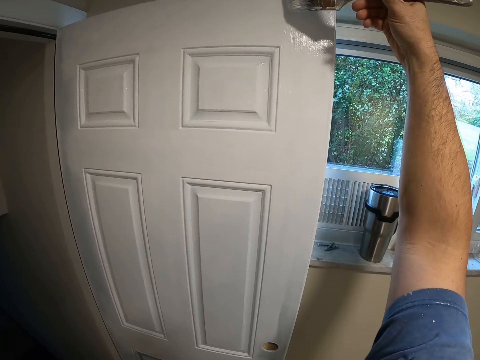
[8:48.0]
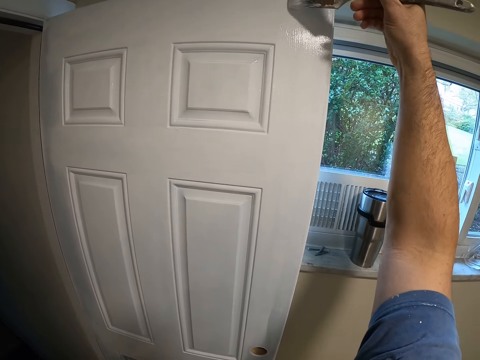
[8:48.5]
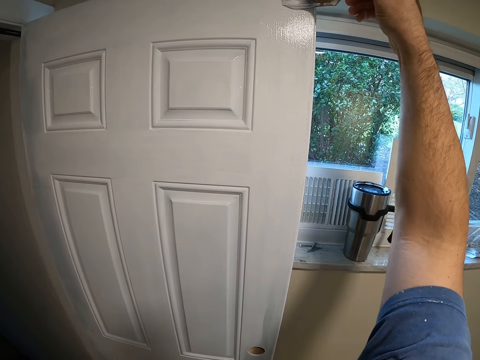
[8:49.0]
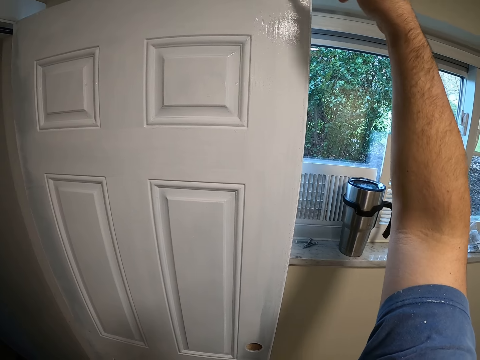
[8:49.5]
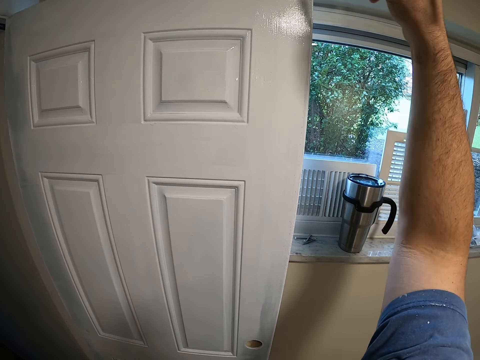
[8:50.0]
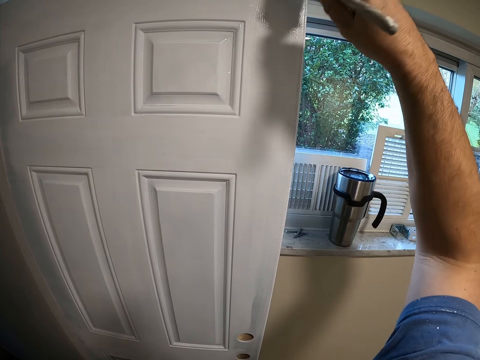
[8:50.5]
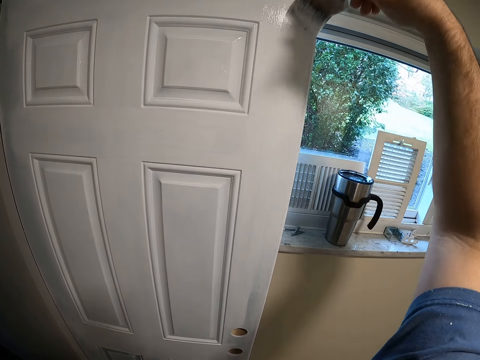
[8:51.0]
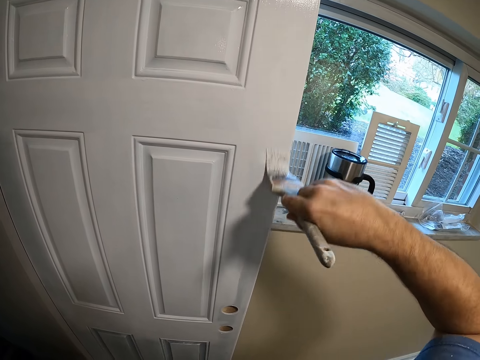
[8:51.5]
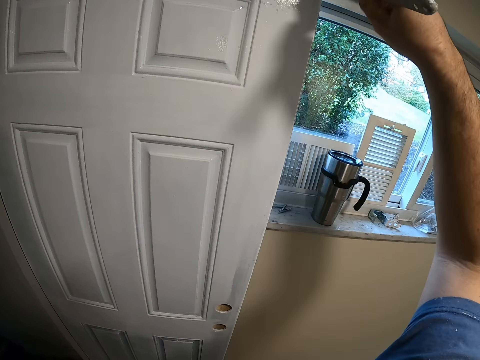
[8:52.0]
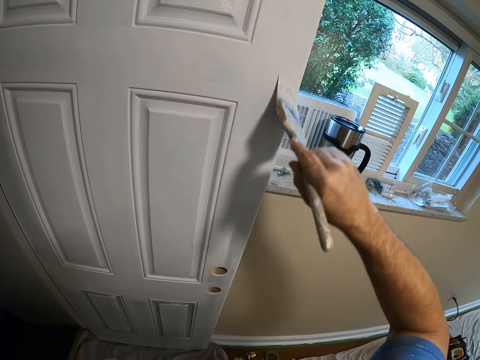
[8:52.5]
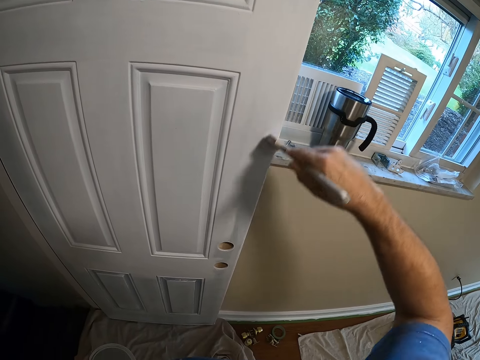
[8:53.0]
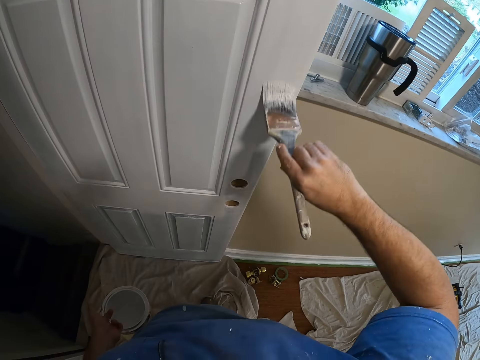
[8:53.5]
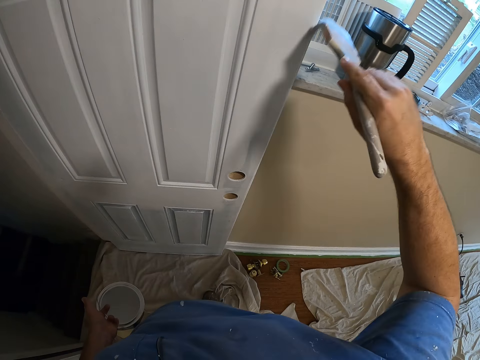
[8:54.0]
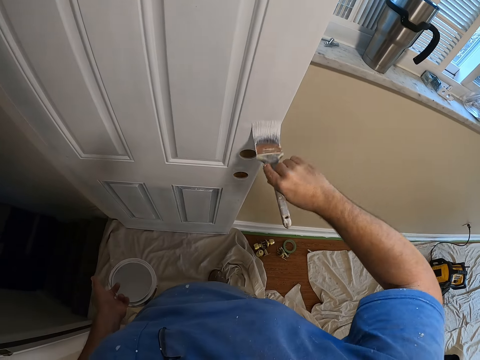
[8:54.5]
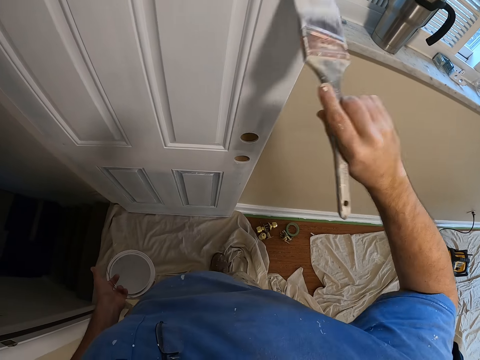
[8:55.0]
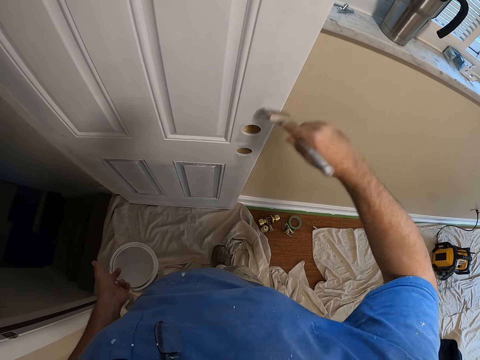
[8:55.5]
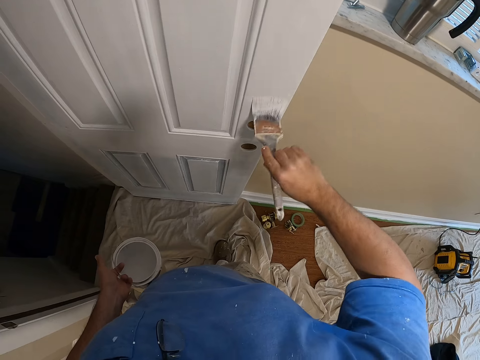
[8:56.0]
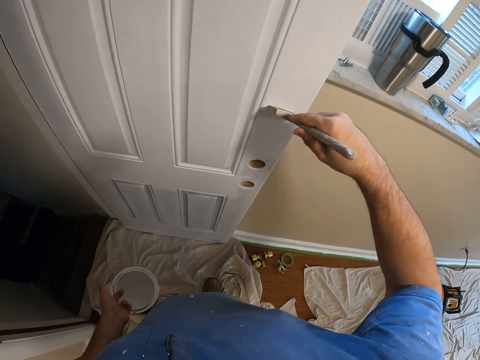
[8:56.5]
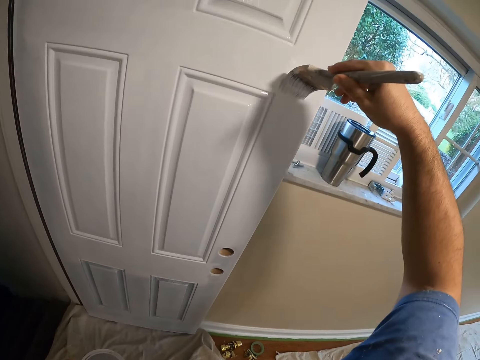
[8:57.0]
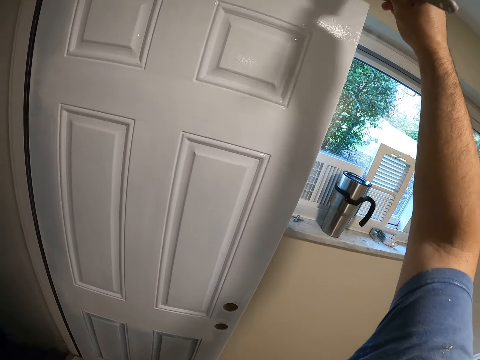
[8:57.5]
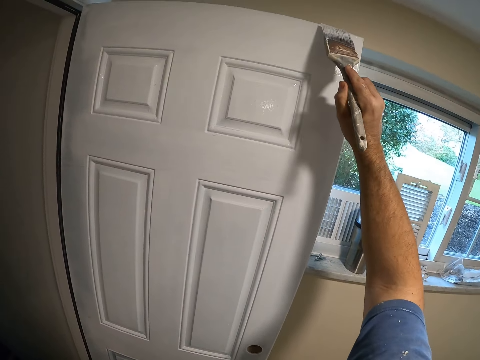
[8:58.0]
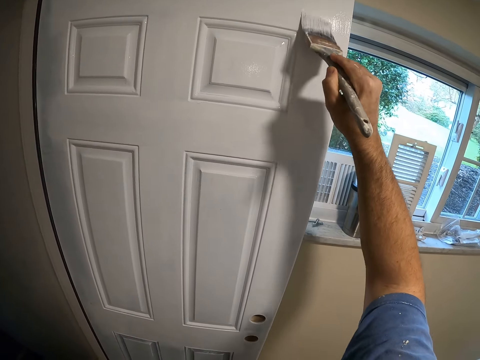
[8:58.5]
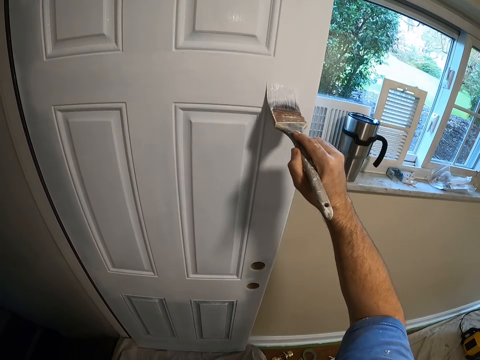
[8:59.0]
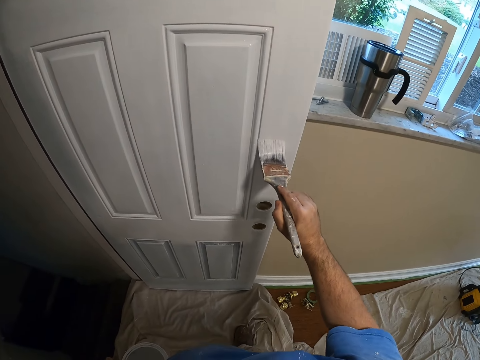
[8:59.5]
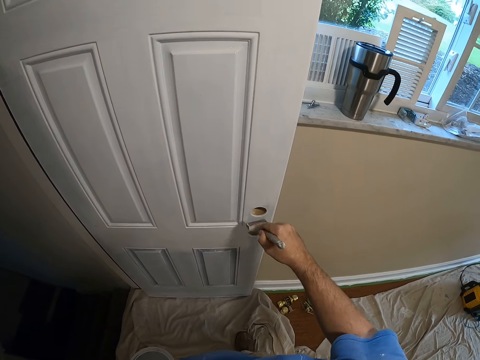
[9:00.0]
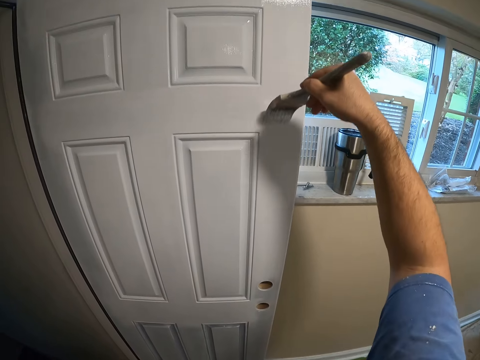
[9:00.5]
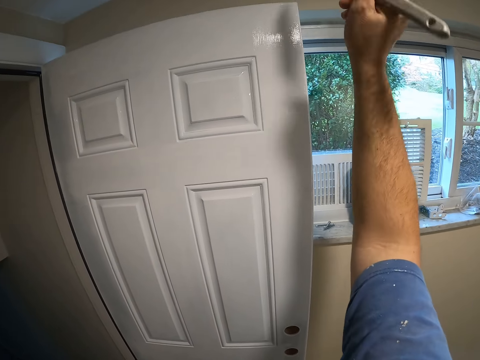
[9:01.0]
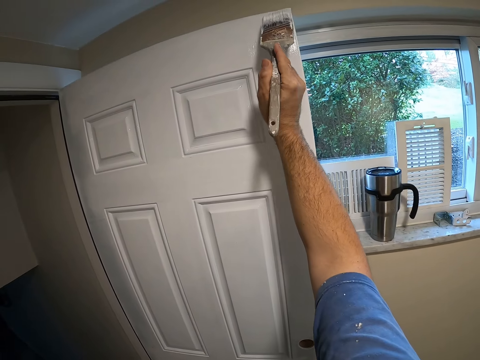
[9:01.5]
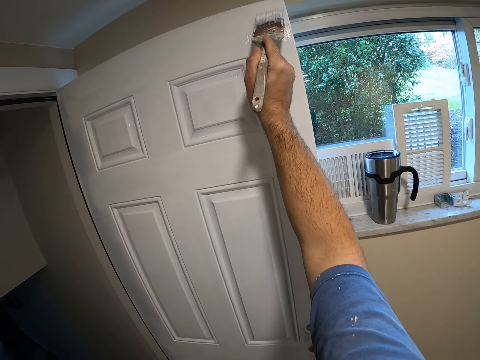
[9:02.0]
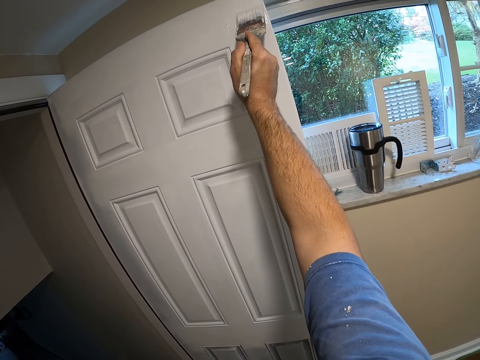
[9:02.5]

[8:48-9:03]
The camera wearer paints the door with the paint brush.

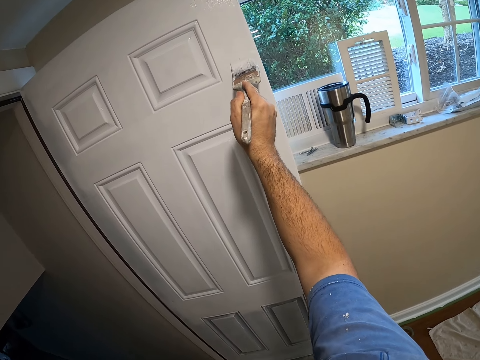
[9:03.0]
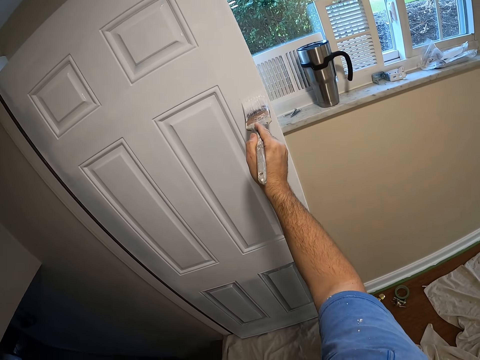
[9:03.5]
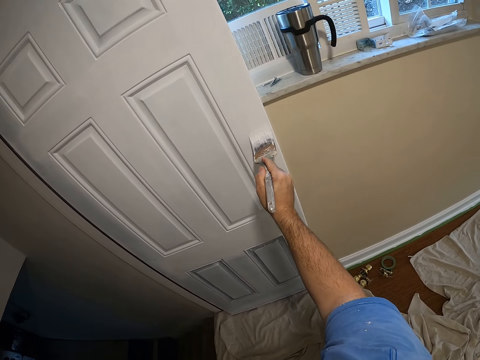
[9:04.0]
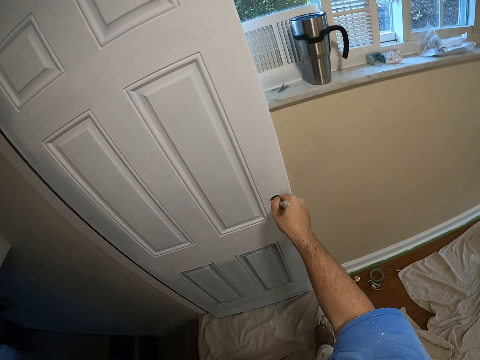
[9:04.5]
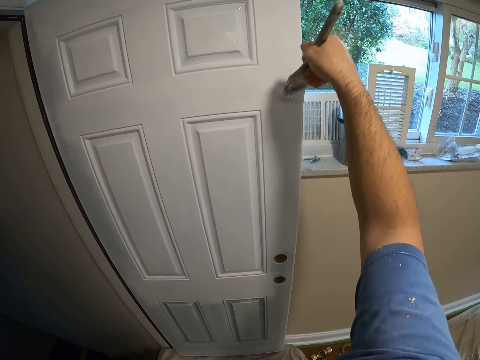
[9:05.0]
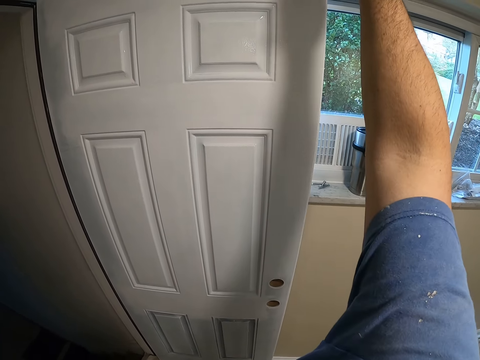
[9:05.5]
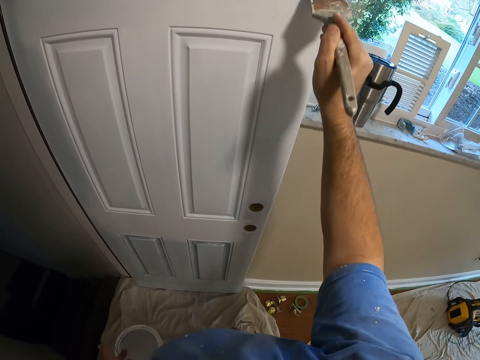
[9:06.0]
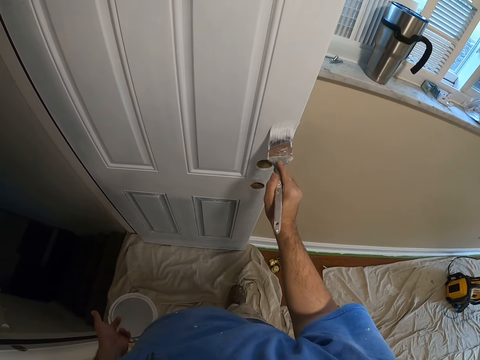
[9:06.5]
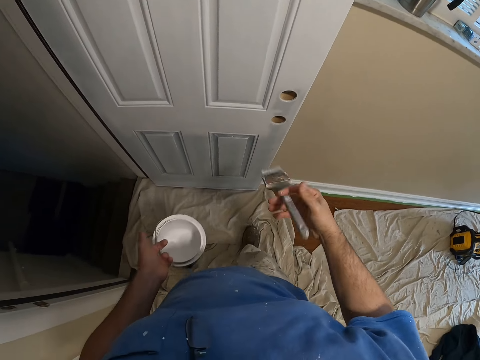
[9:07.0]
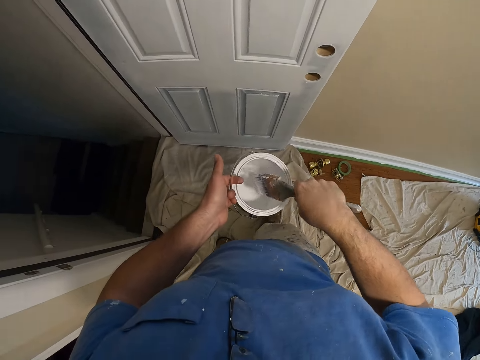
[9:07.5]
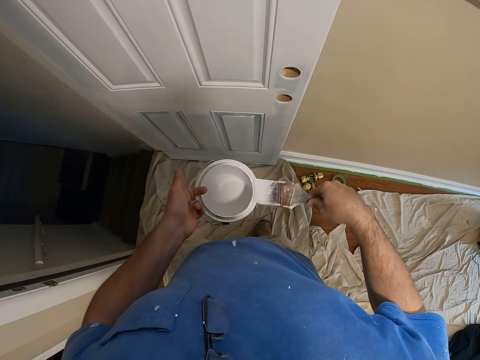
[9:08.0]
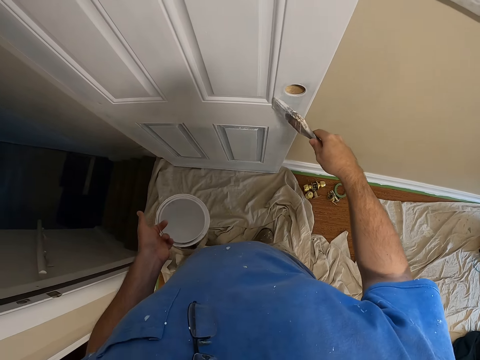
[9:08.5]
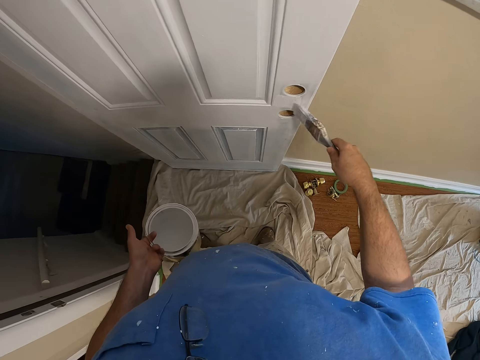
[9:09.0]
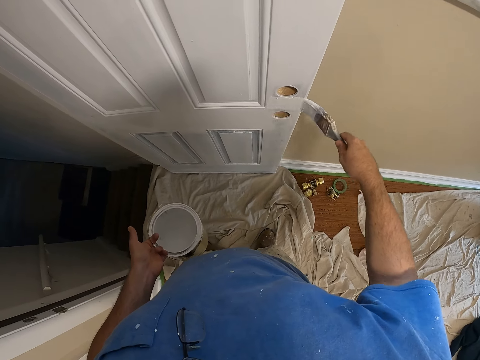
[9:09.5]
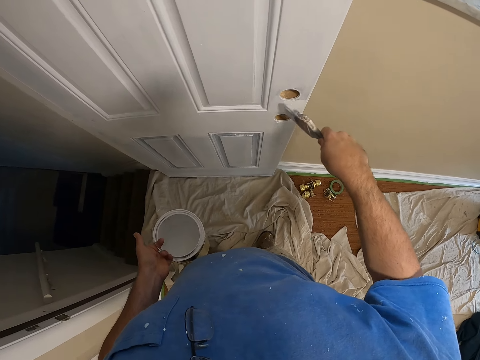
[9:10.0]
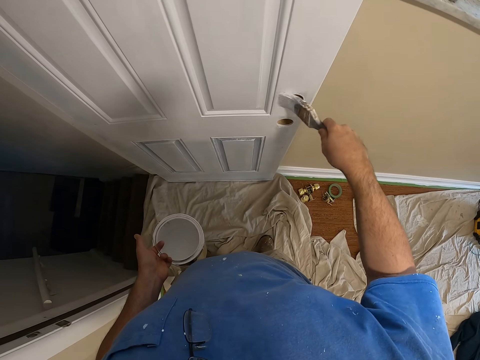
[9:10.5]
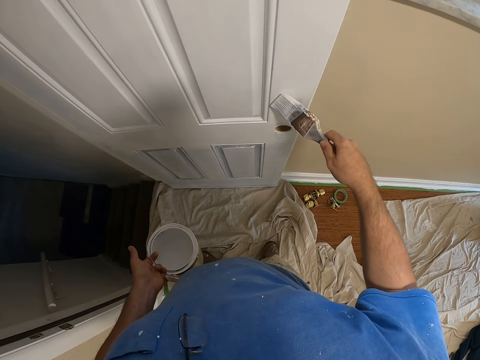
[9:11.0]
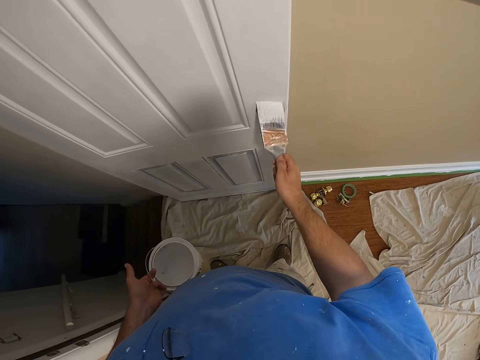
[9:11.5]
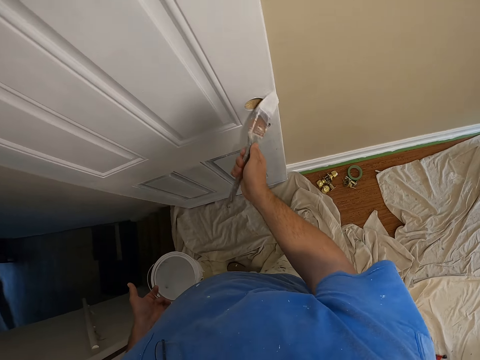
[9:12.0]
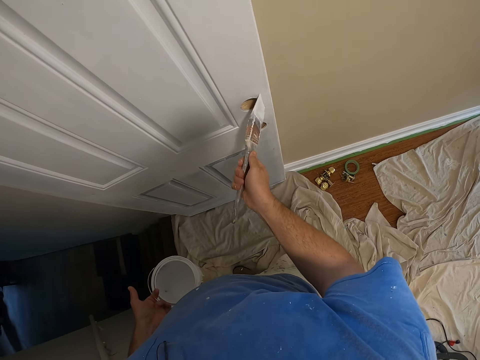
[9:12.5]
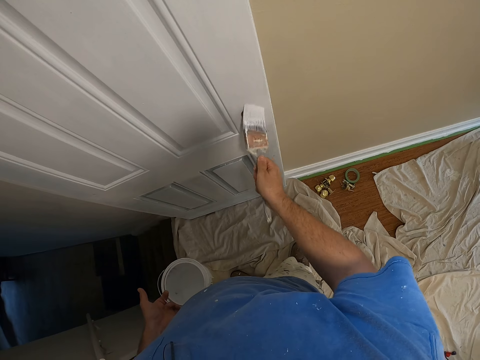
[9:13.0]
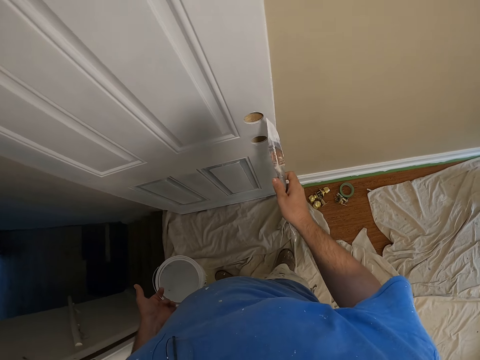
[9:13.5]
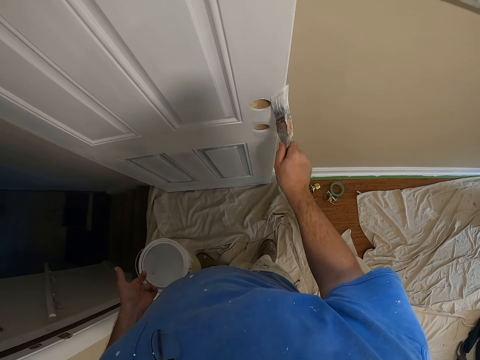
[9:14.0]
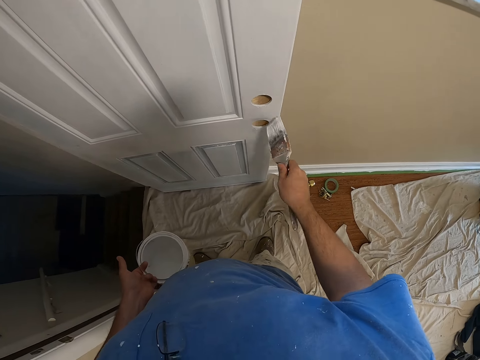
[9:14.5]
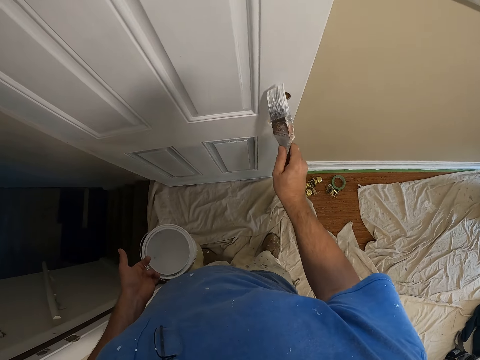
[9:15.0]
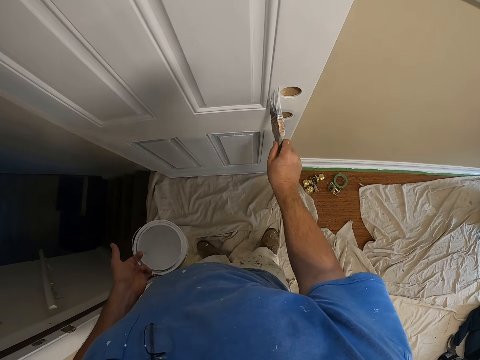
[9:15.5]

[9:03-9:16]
The camera wearer dips the paint brush in the paint. They paint the door.
